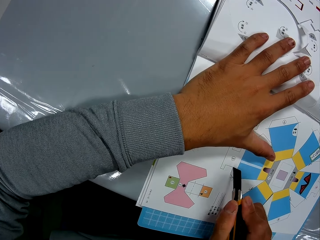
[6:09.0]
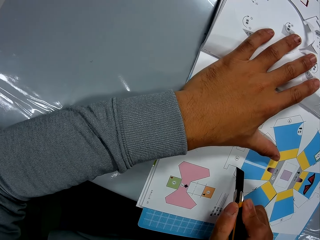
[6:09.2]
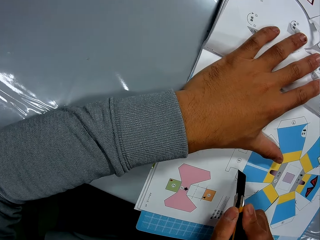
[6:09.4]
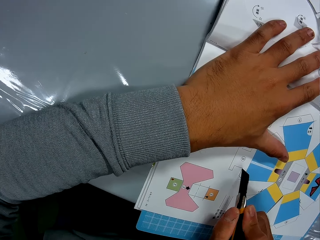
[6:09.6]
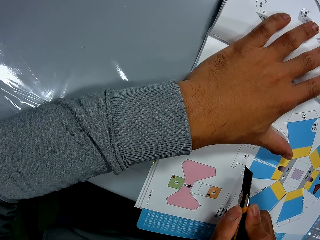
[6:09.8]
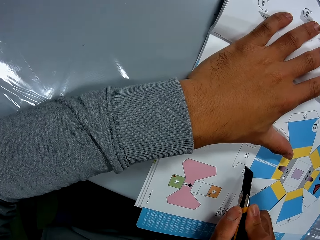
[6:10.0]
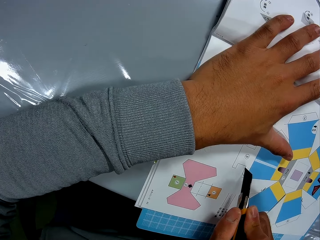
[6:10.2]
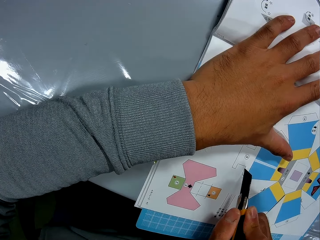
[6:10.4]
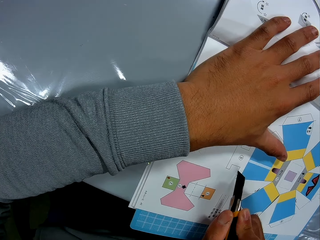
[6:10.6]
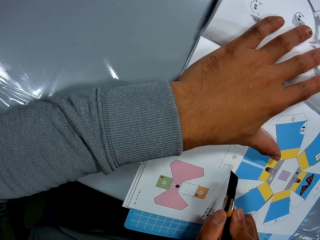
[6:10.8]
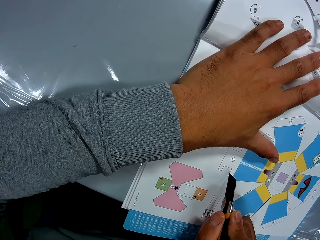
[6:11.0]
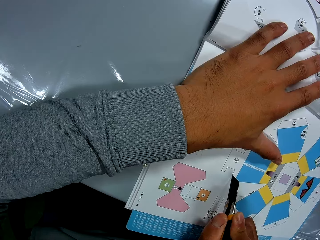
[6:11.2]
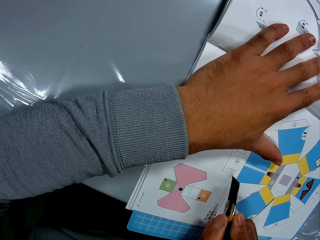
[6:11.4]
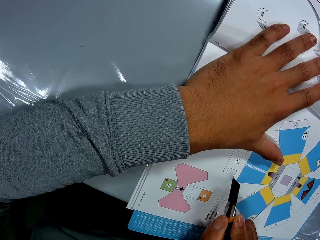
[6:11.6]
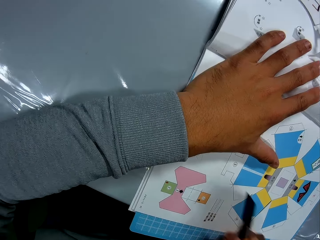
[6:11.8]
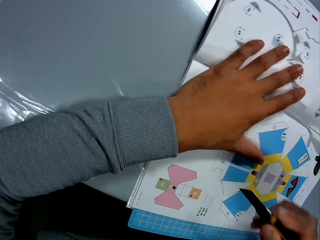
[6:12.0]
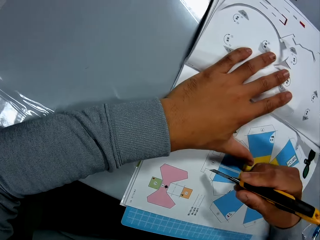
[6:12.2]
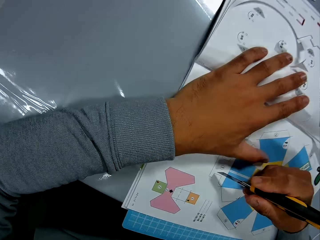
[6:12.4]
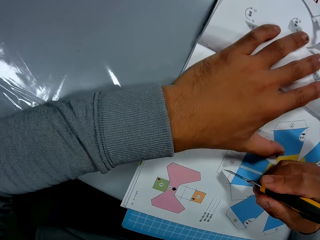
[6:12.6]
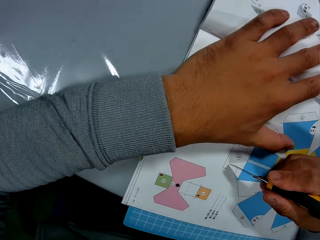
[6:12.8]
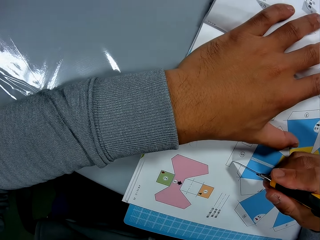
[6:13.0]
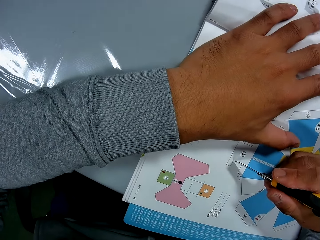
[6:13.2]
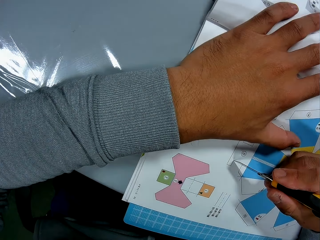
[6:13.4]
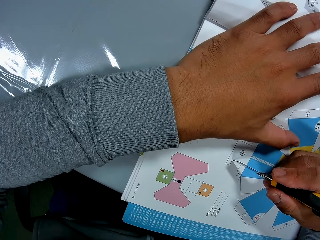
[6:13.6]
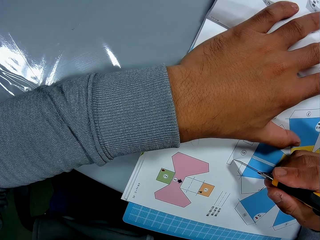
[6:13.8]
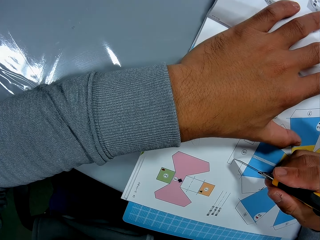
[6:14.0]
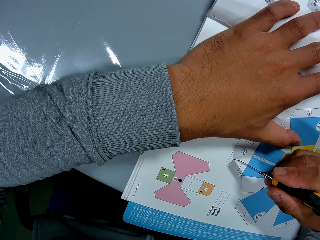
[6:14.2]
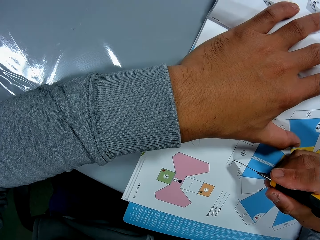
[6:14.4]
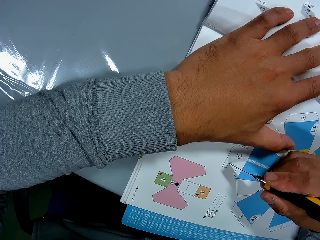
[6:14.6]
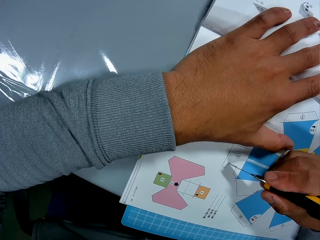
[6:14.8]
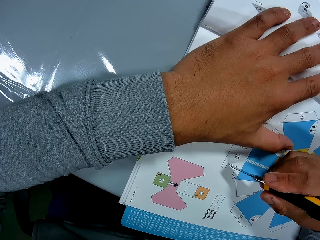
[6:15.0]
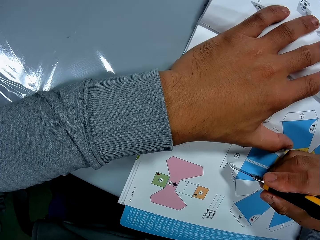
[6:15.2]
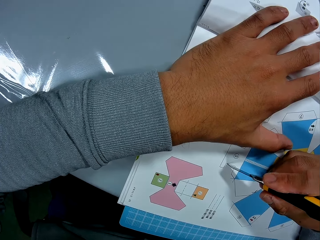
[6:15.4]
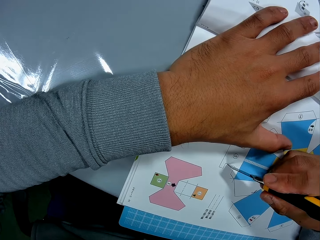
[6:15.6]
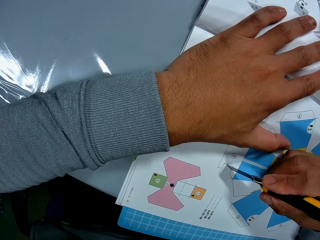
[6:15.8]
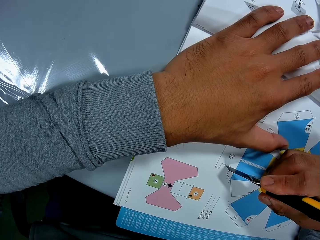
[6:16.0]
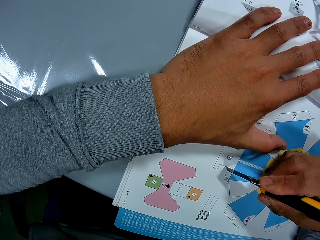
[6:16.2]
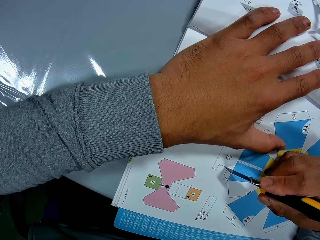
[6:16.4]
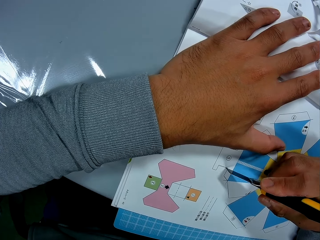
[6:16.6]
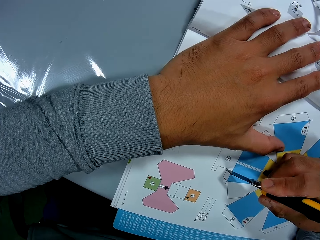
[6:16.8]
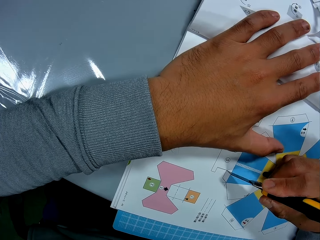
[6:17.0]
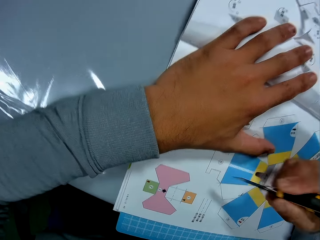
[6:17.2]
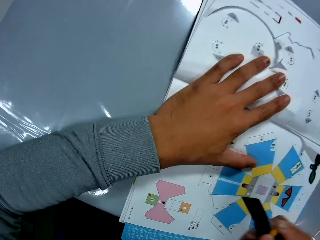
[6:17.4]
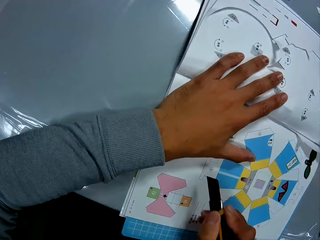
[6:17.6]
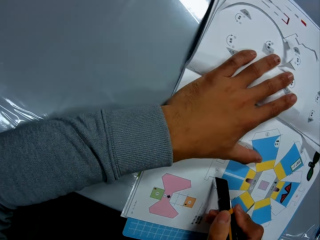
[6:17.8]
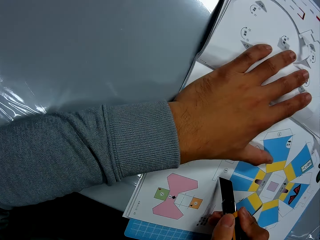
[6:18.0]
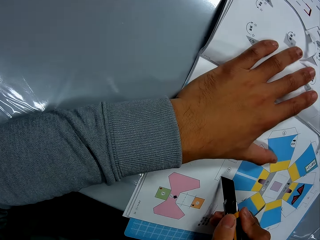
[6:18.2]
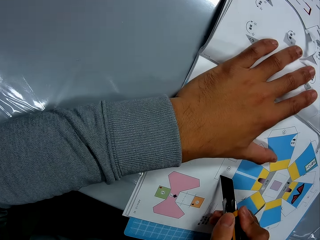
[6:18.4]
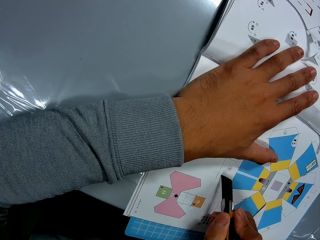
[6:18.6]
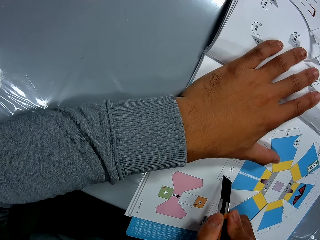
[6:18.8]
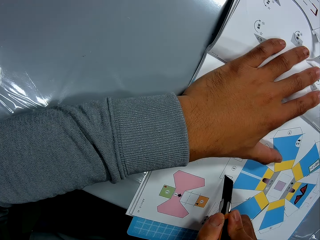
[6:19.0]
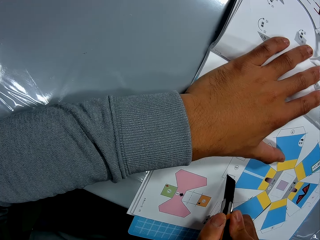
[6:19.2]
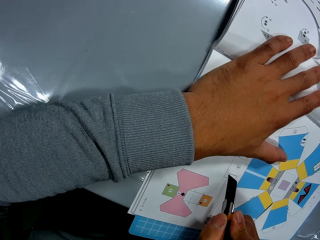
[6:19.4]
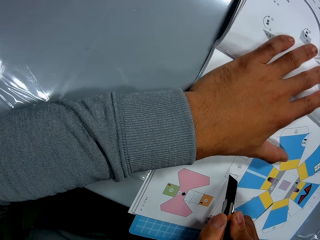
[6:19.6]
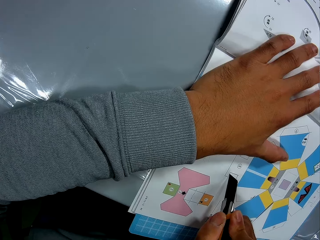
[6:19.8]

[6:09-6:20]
The camera wearer turns the stationery knife. They cut a book with the stationery knife. They turn the stationery knife. They cut the book with the stationery knife.

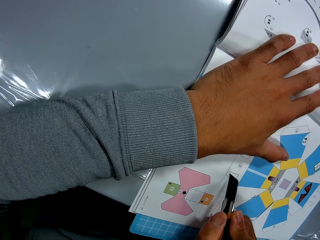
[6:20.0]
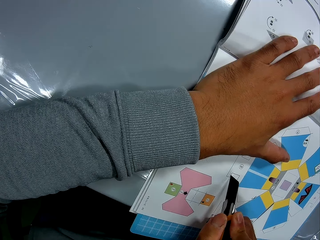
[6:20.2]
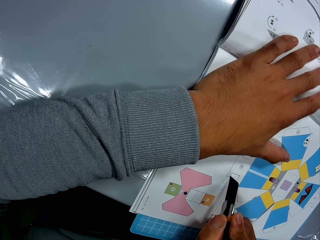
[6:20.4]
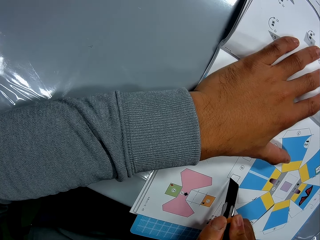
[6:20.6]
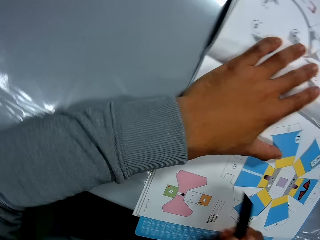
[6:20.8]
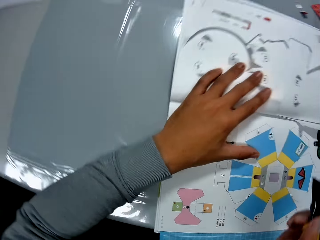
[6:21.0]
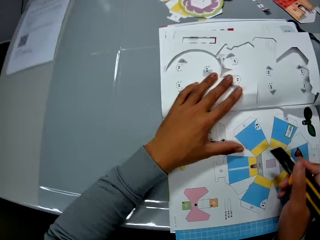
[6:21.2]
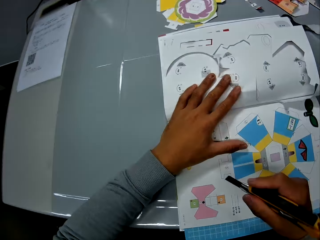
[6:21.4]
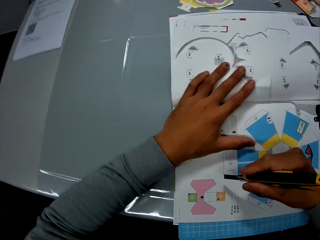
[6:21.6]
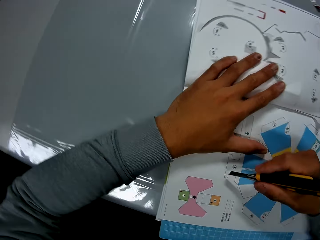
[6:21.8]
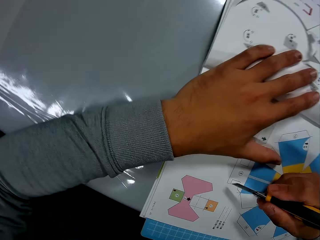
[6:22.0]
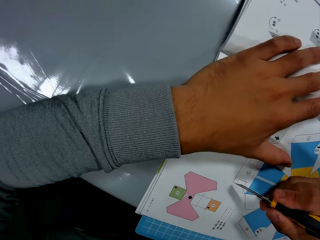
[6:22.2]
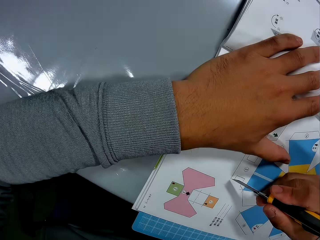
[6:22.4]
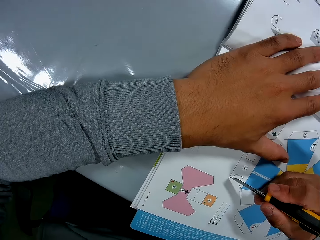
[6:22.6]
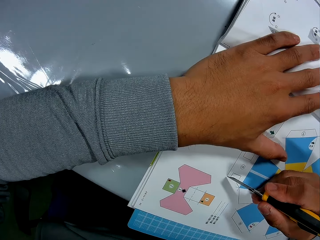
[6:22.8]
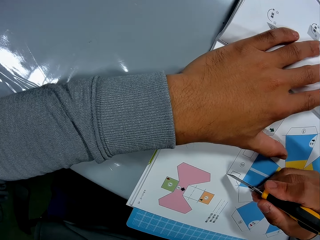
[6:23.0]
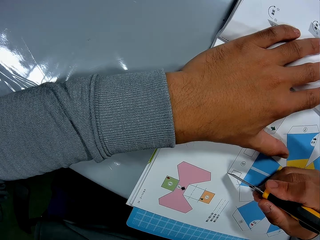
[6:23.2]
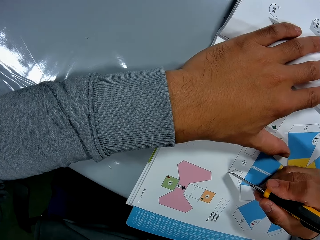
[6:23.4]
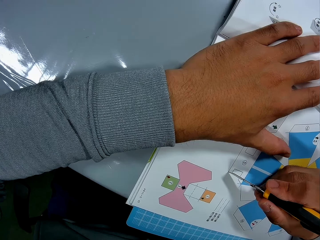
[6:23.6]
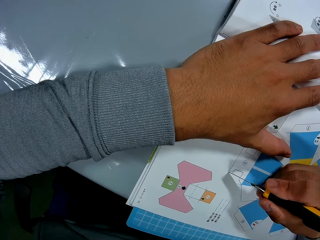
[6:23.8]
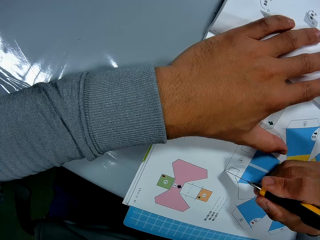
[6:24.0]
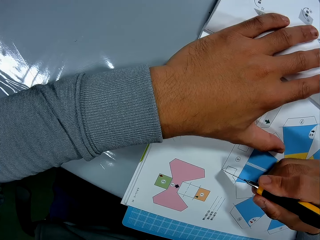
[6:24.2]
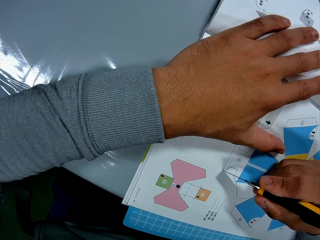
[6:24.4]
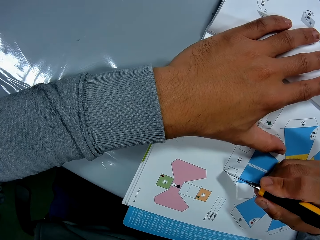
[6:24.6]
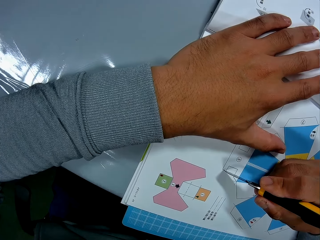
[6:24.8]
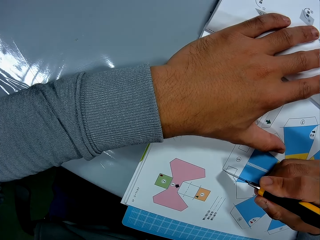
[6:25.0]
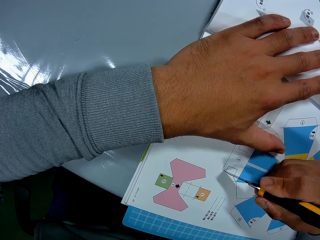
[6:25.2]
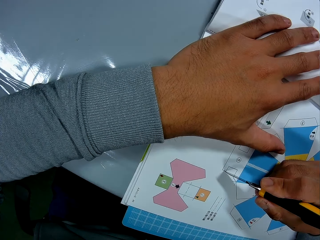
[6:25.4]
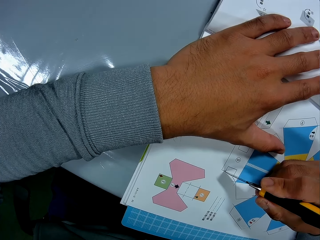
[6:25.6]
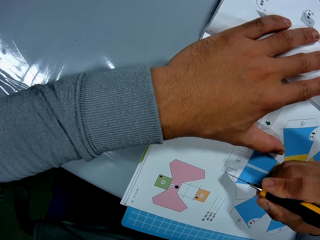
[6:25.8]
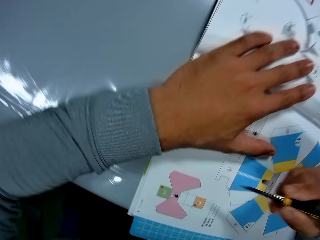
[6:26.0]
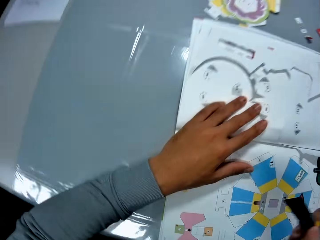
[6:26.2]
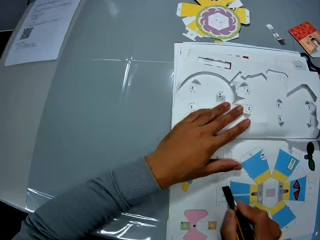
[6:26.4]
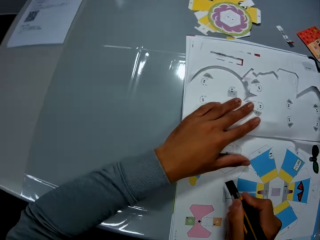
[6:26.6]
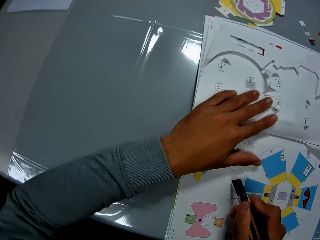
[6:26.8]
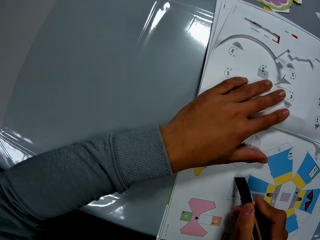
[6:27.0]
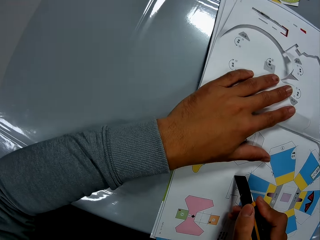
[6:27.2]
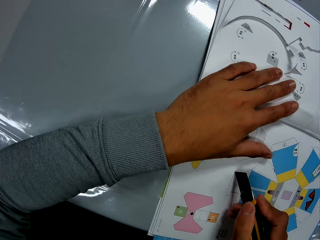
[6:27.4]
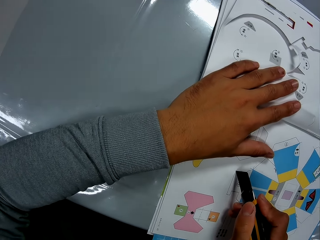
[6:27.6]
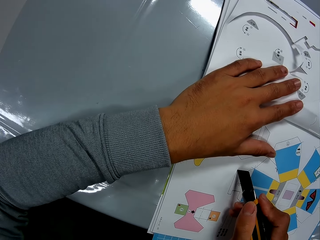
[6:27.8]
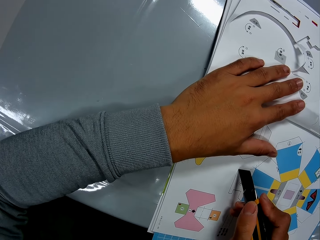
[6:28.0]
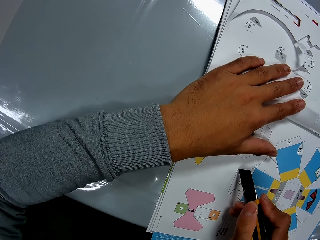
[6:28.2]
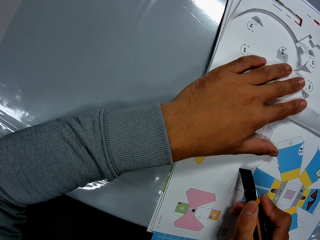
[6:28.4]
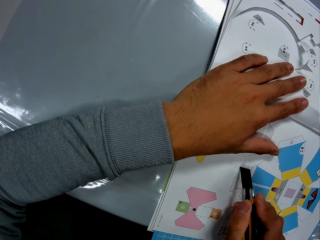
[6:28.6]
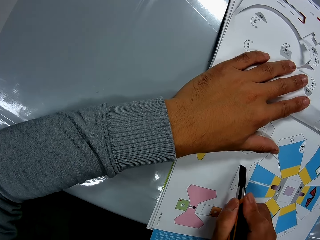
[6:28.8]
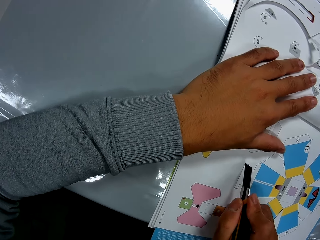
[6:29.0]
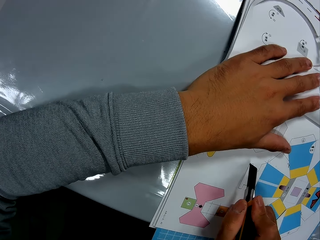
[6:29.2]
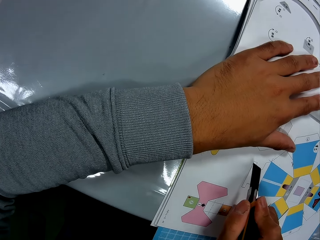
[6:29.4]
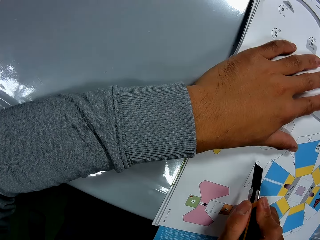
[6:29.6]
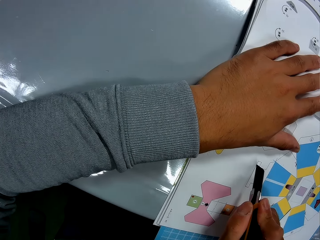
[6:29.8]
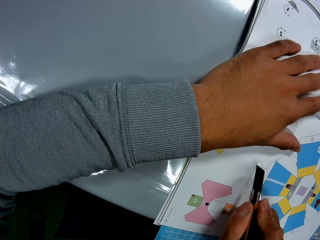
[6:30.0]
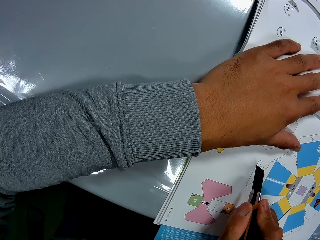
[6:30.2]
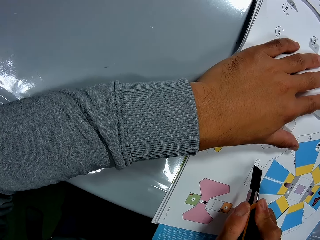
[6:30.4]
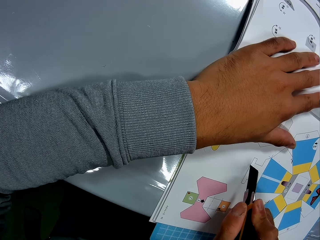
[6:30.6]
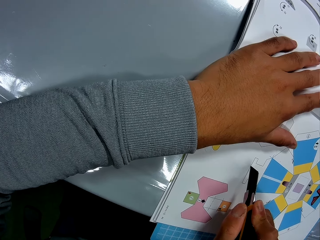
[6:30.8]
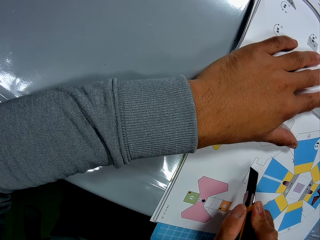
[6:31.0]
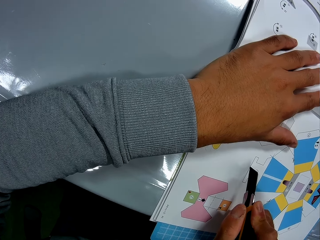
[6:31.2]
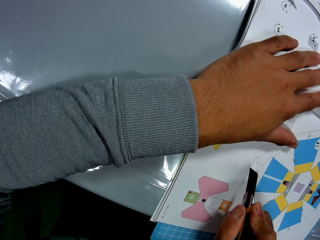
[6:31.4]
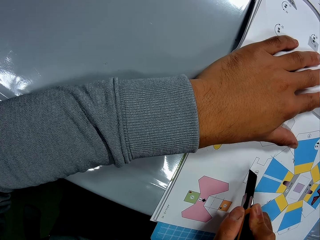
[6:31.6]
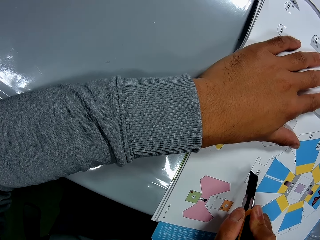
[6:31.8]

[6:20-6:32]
The camera wearer moves around. They cut a book with a stationery knife. They move around. They cut the book with the stationery knife.
